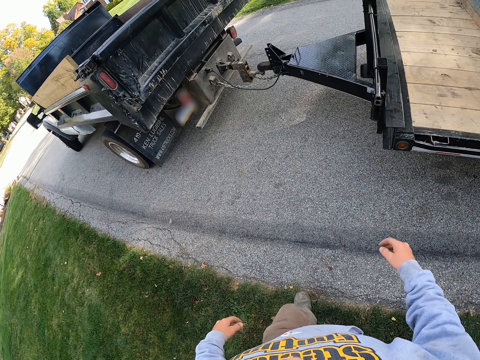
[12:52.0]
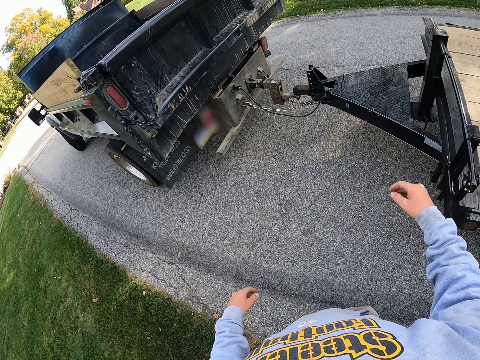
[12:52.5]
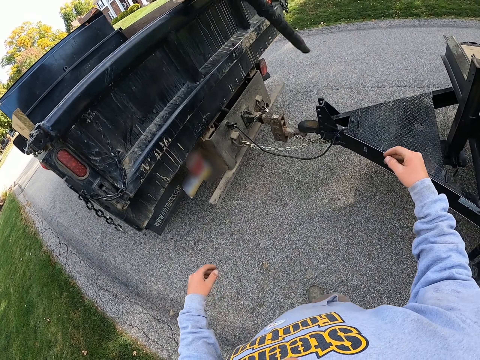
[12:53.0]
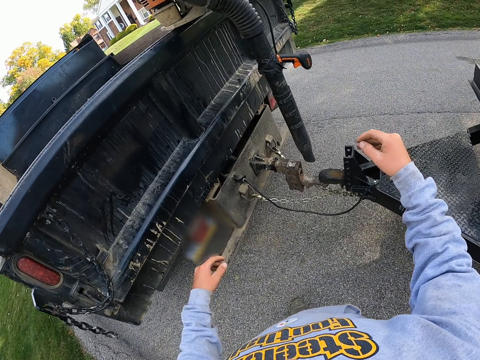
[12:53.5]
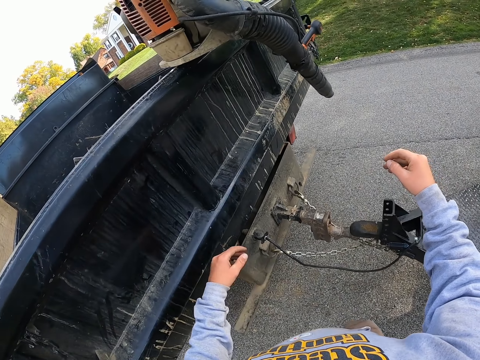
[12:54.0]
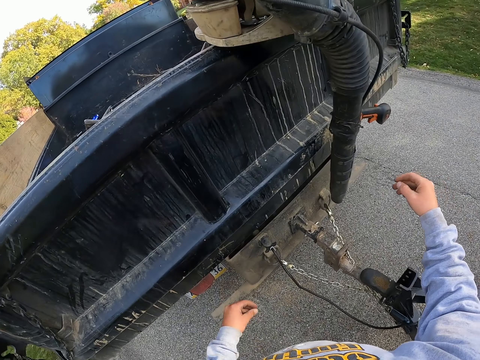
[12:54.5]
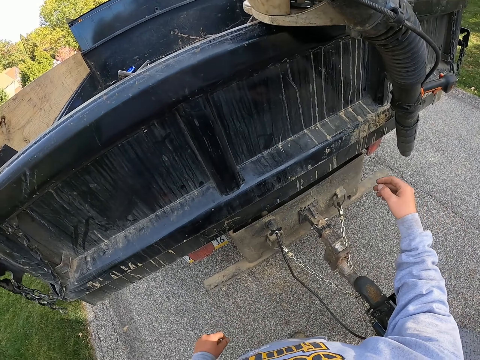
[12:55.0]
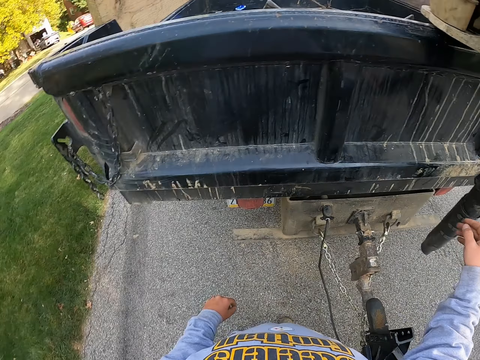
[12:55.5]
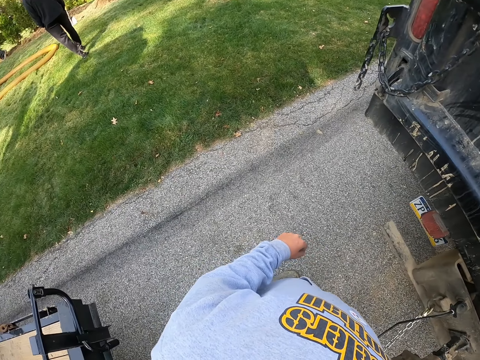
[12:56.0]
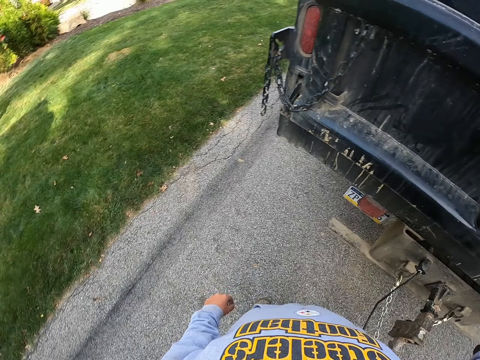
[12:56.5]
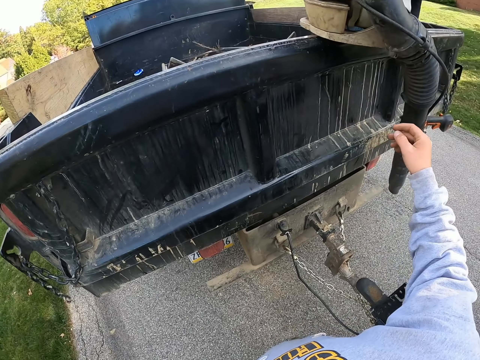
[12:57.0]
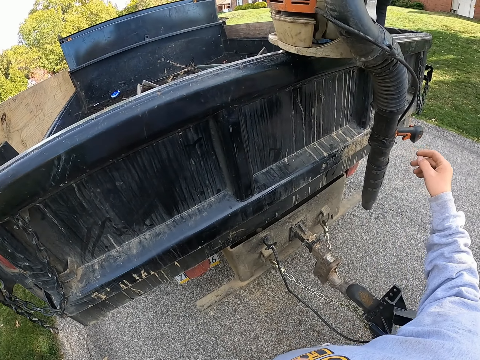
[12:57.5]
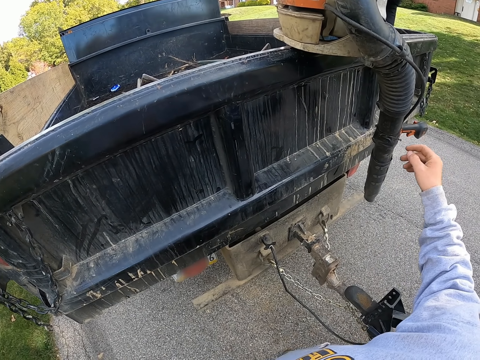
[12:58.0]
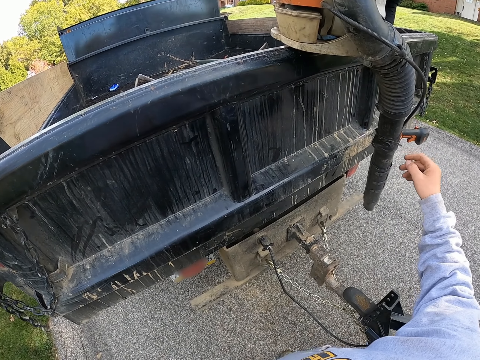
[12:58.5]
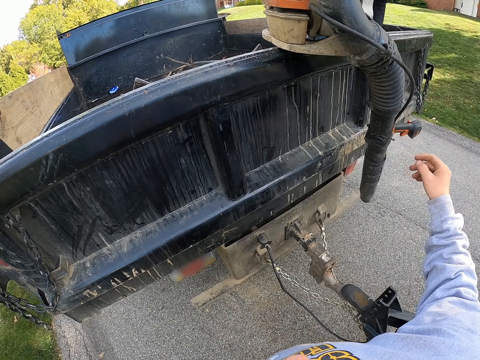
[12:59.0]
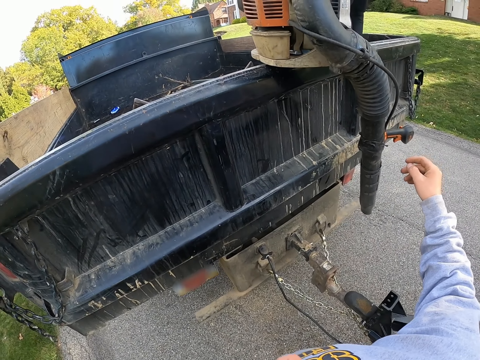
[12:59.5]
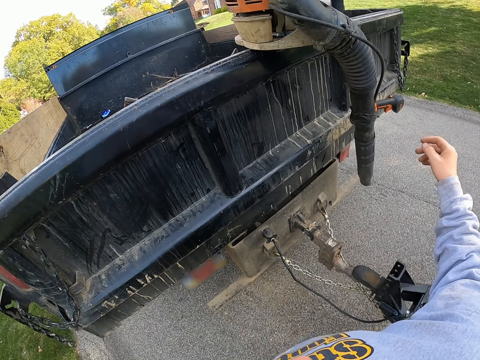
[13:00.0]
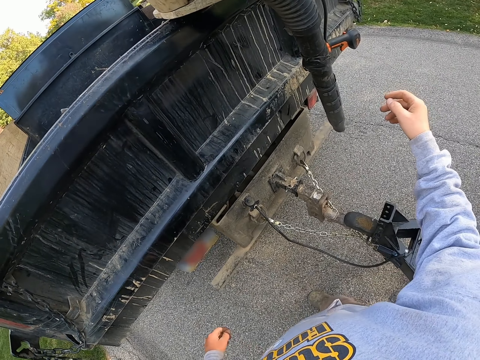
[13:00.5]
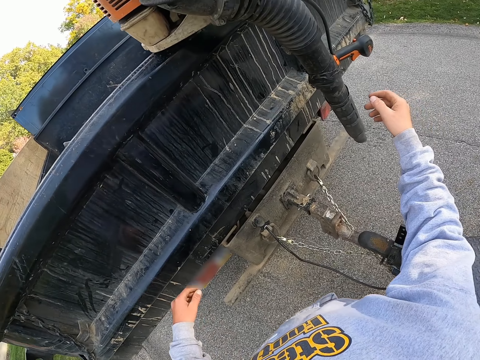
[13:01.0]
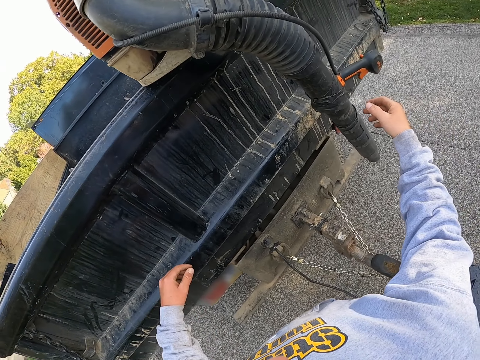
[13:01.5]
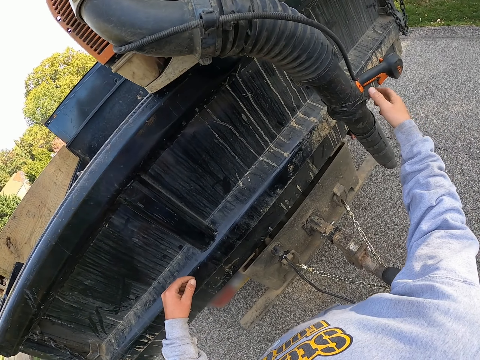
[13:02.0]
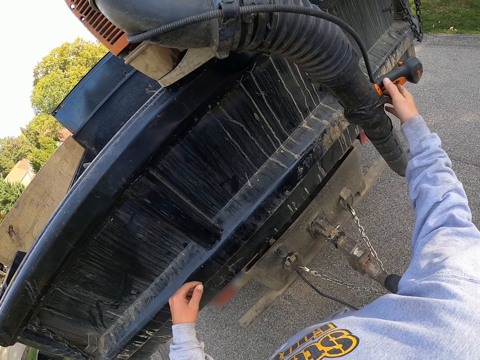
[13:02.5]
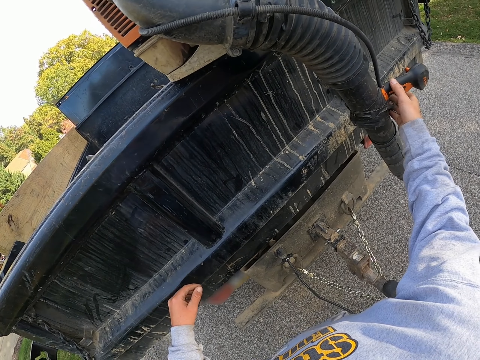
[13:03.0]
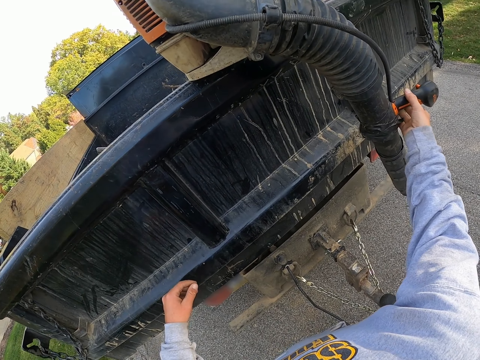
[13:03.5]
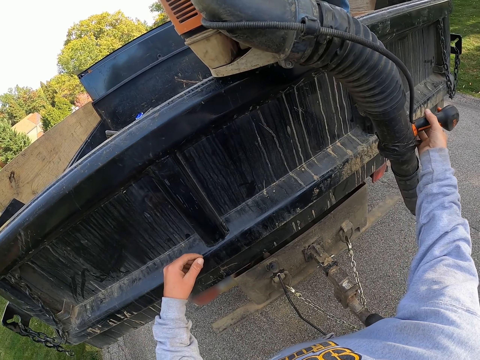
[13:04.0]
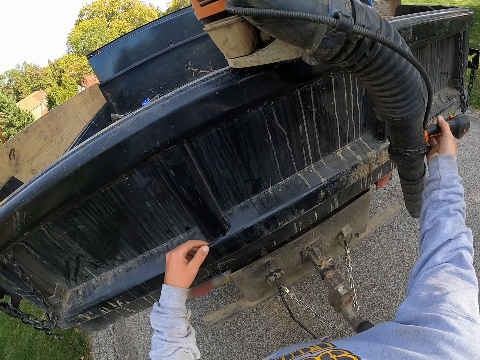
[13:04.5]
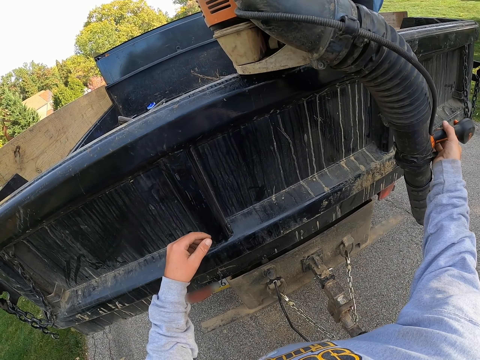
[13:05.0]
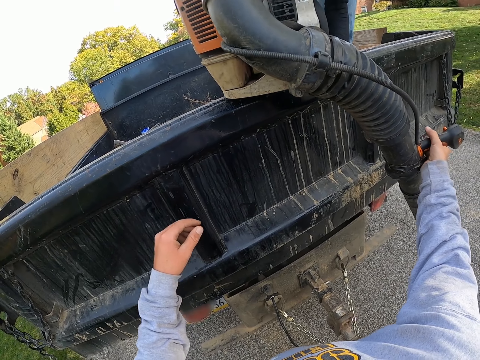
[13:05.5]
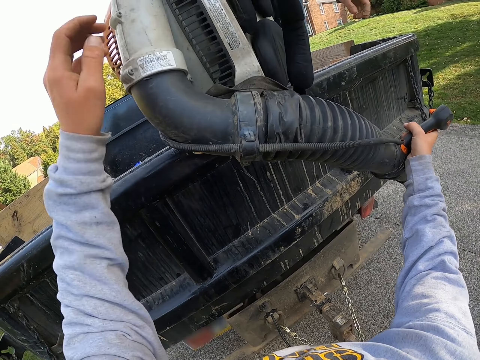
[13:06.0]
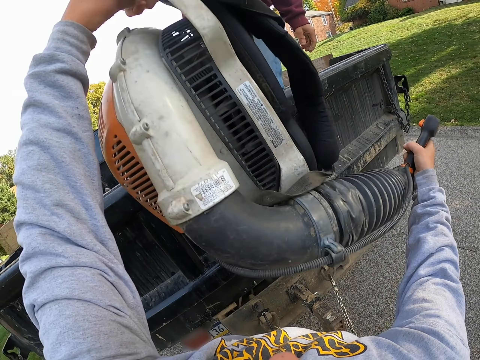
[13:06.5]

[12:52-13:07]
A man walks in the garden. Another man walks in the garden. The camera wearer picks up a machine. A third man hands the camera wearer a pump.

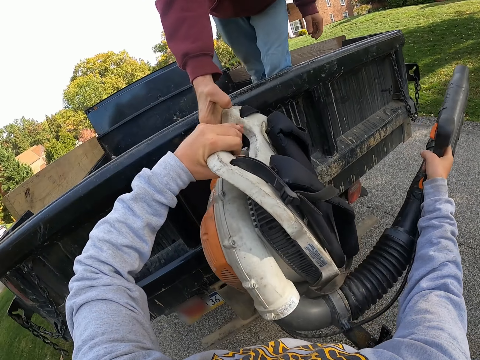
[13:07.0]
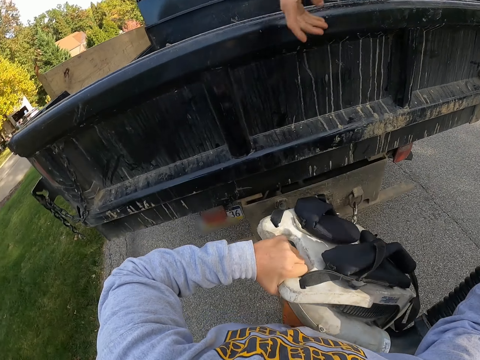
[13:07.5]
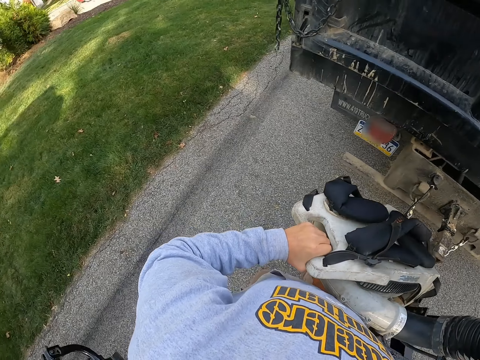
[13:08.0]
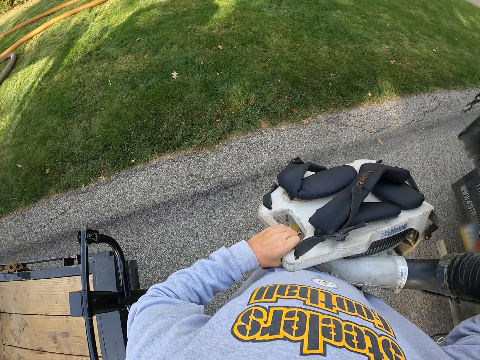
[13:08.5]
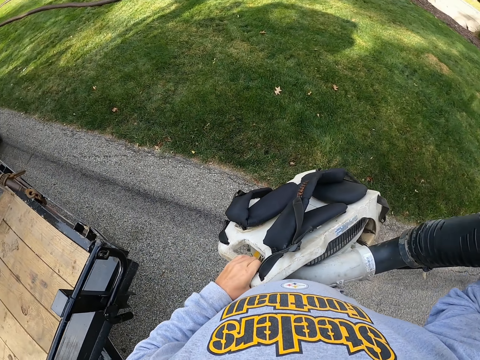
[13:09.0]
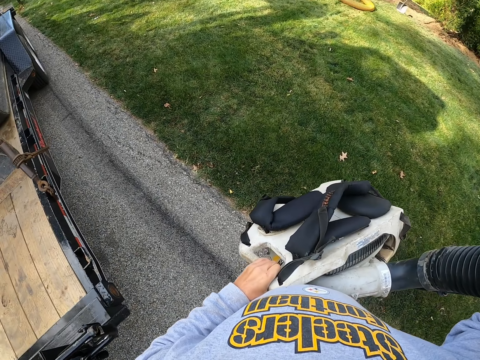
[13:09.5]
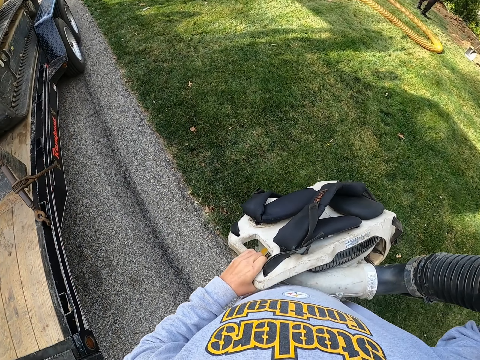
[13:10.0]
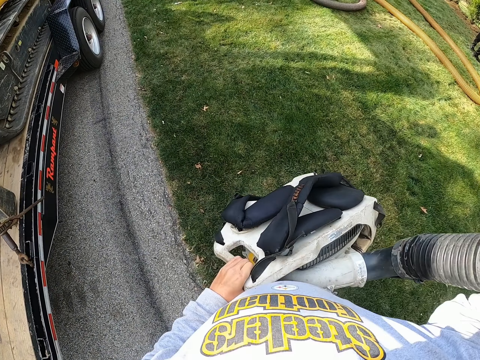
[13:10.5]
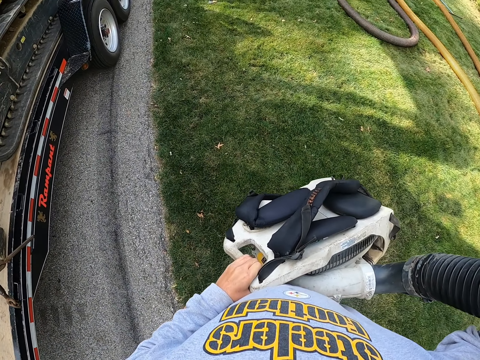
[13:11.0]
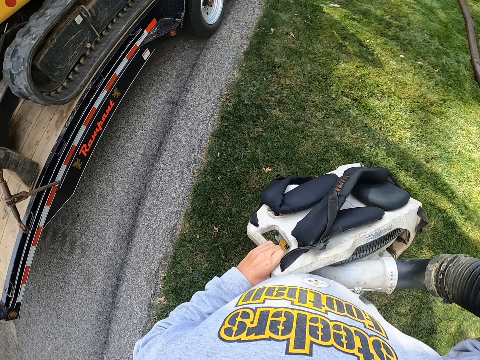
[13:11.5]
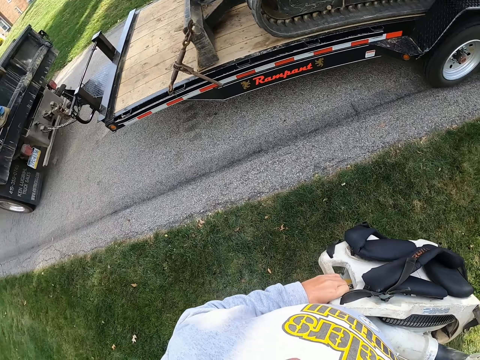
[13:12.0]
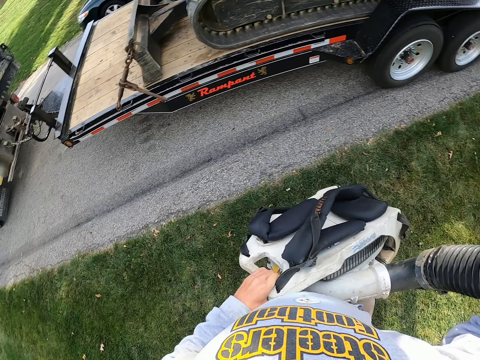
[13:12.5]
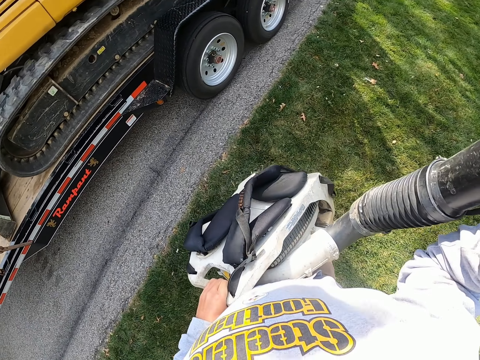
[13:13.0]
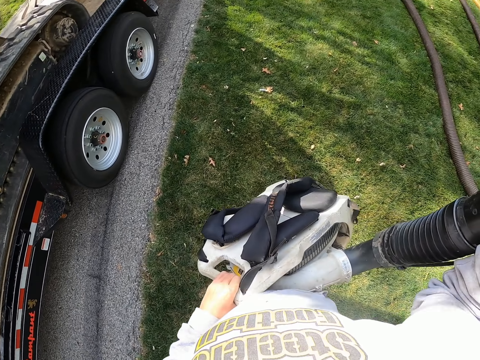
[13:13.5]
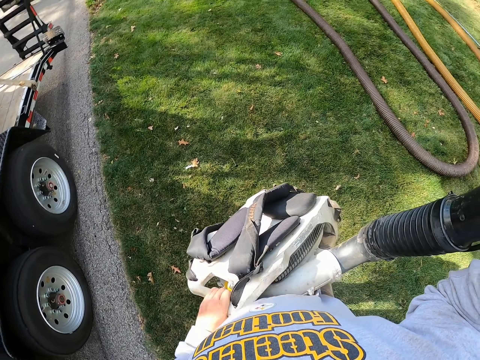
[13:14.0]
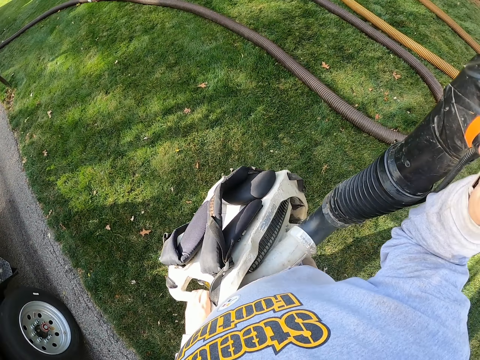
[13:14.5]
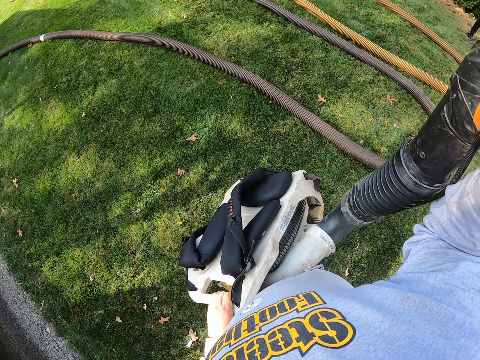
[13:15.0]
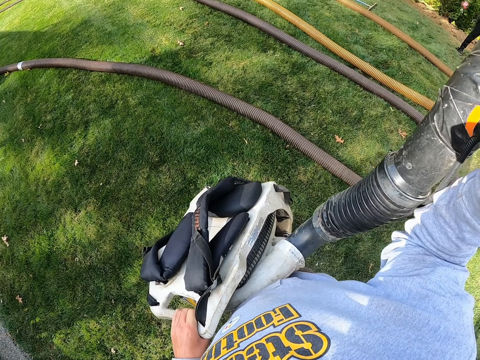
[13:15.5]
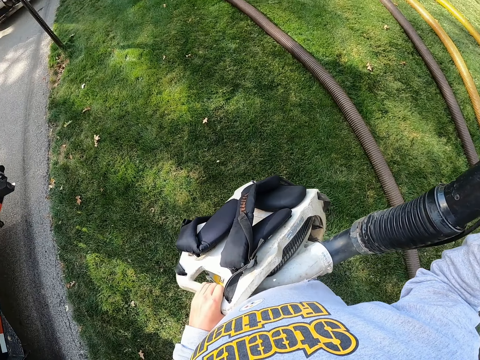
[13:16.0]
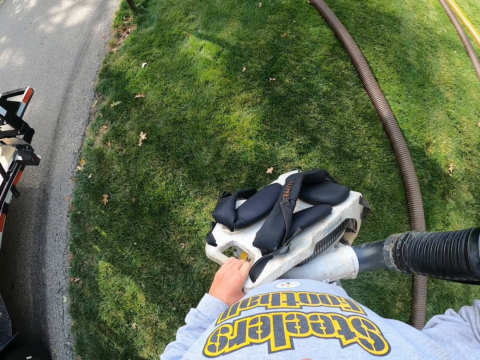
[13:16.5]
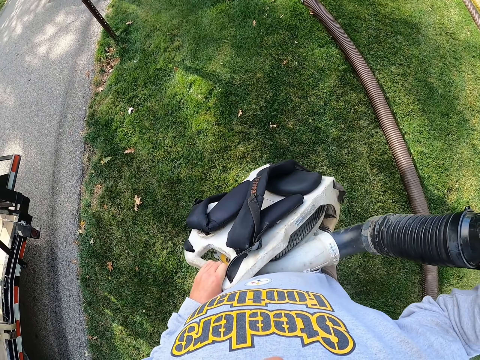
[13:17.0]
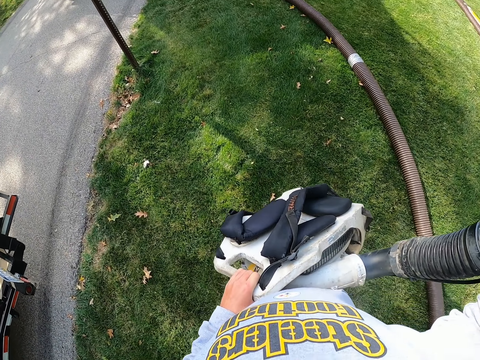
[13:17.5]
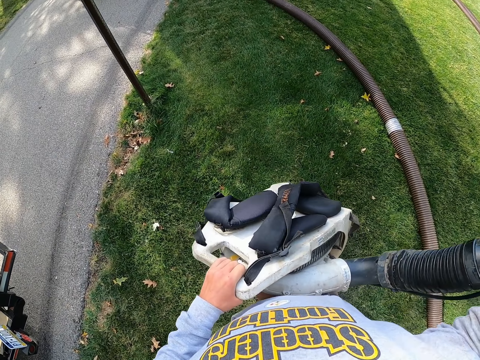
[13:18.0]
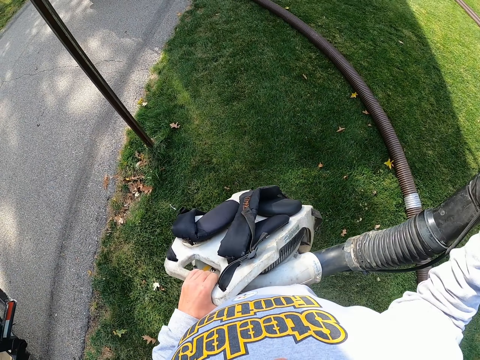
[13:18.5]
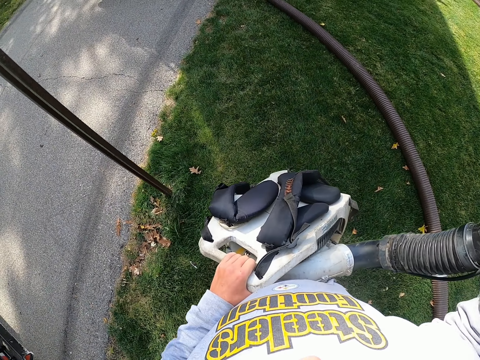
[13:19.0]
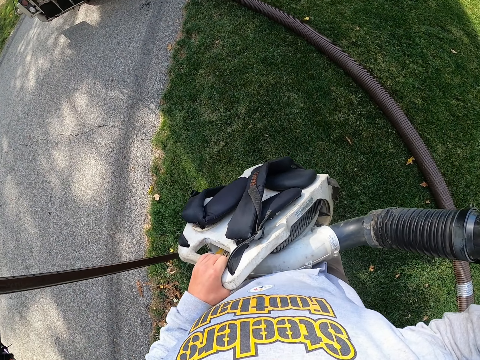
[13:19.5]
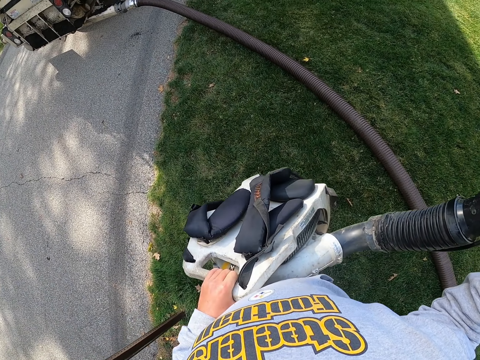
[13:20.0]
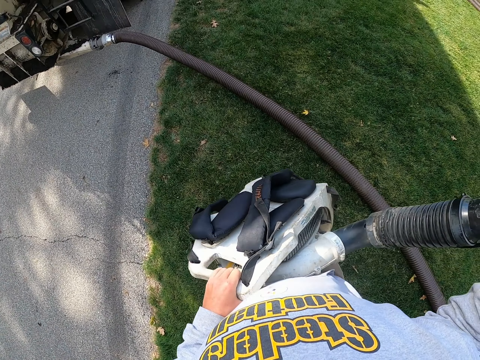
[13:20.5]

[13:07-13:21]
A man releases the machine. The camera wearer walks with the pump on his hand in the garden.
